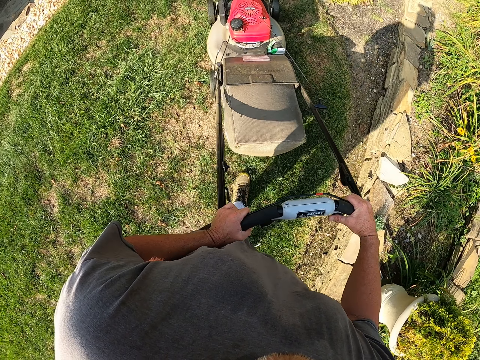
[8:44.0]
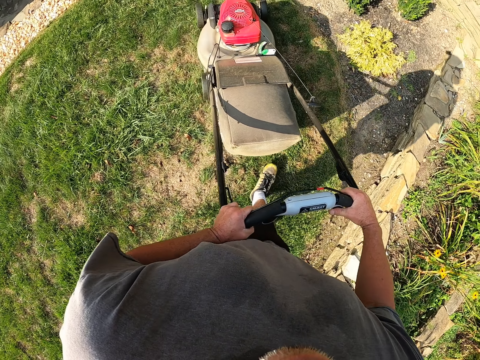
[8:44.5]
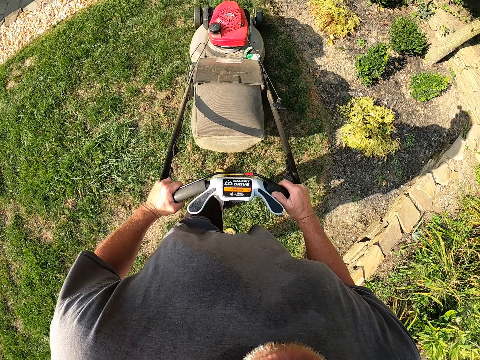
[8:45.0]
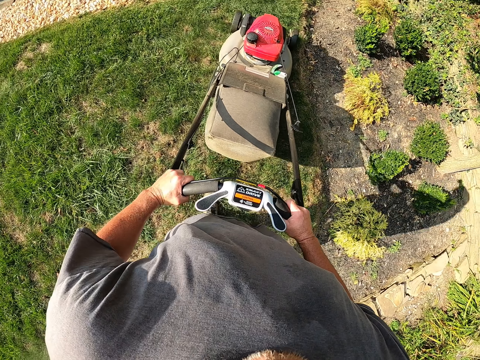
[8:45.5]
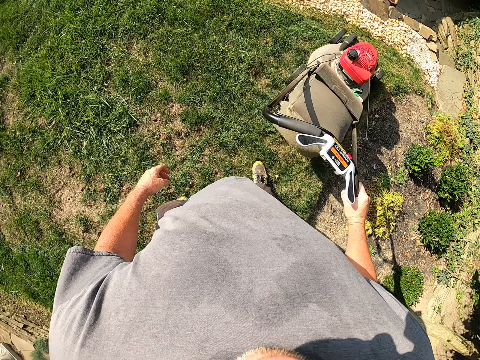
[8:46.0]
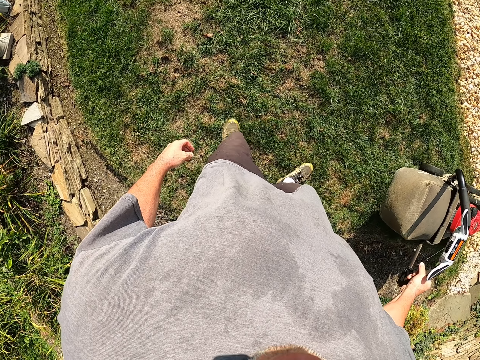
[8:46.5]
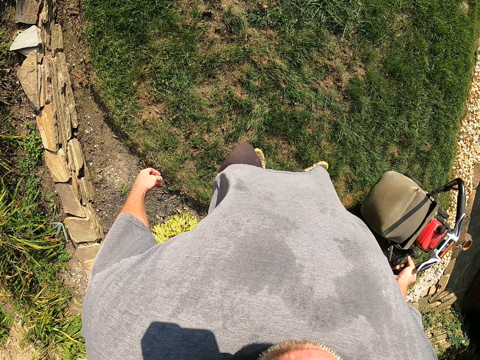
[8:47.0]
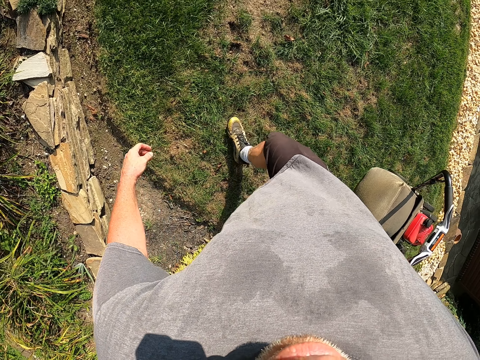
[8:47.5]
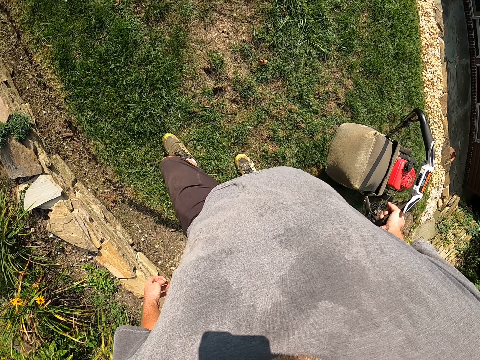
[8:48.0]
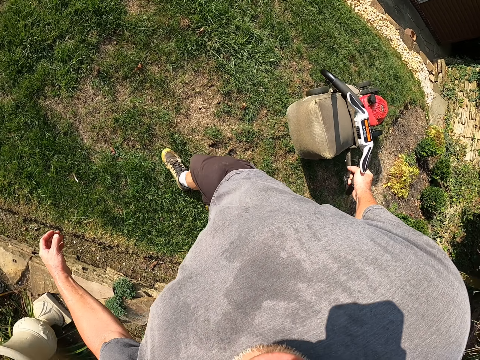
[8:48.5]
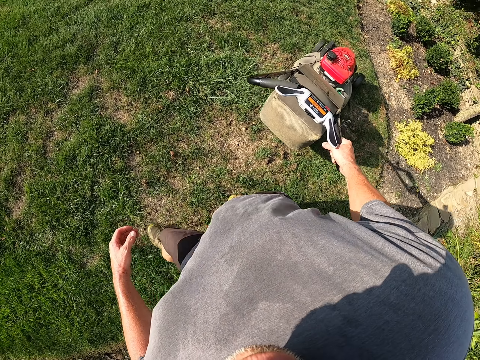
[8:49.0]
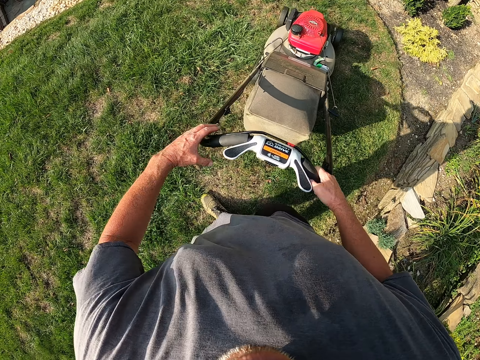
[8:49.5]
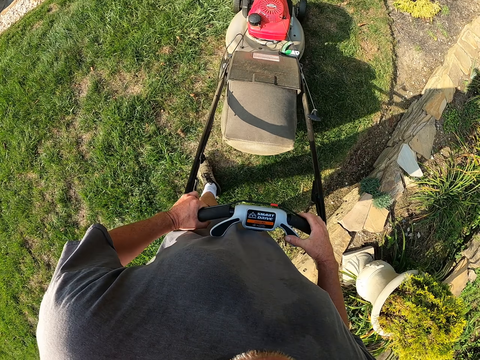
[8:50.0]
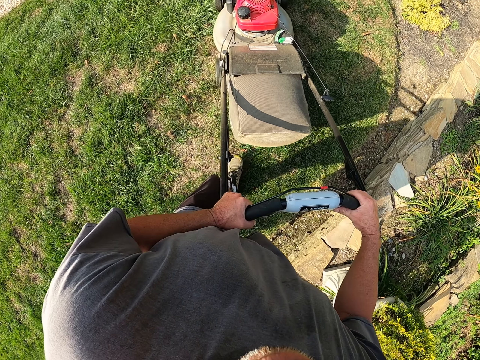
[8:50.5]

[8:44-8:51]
The camera wearer raises a lawn mower and withdraws one hand. They pull the lawn mower. They hold the lawn mower with both hands.
